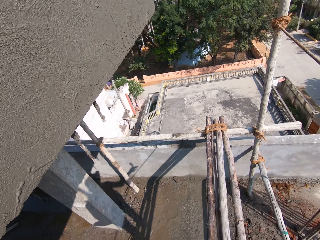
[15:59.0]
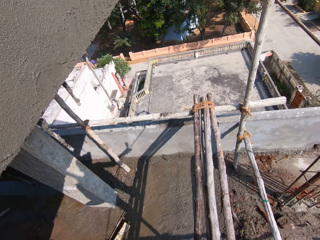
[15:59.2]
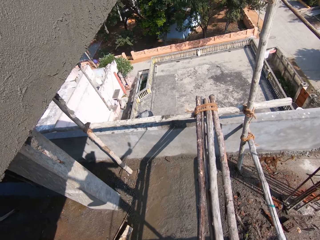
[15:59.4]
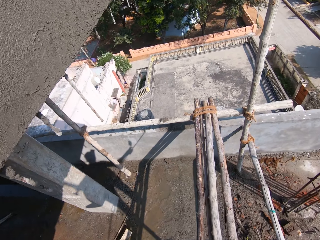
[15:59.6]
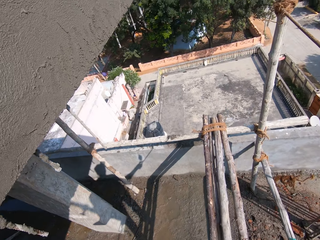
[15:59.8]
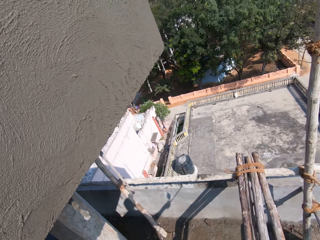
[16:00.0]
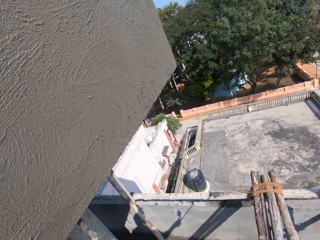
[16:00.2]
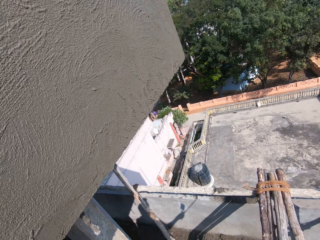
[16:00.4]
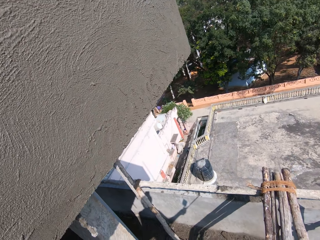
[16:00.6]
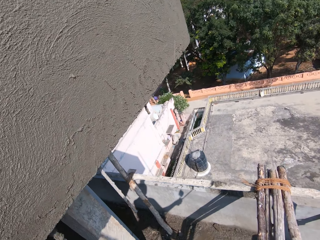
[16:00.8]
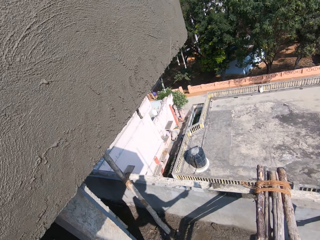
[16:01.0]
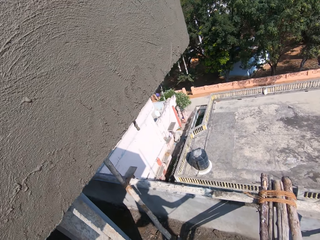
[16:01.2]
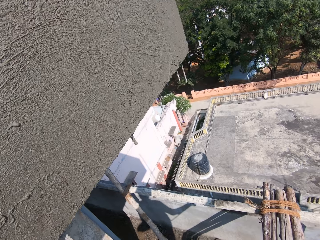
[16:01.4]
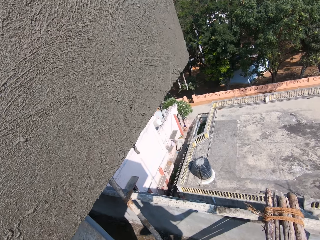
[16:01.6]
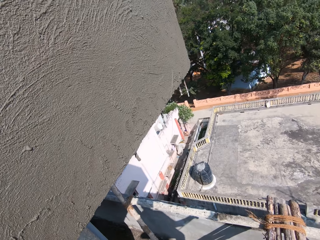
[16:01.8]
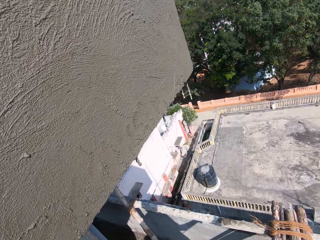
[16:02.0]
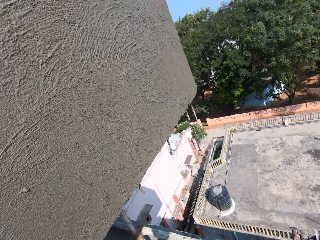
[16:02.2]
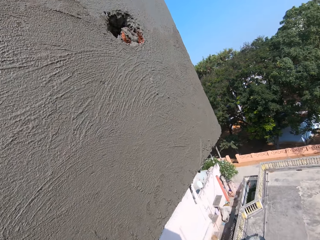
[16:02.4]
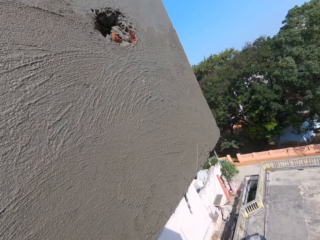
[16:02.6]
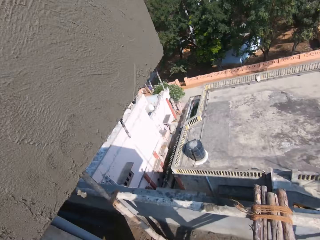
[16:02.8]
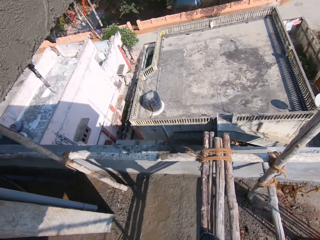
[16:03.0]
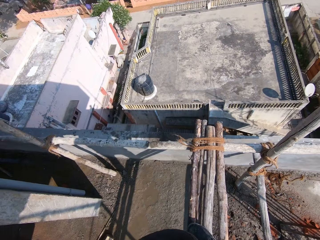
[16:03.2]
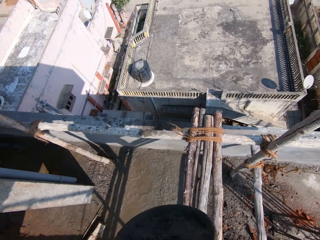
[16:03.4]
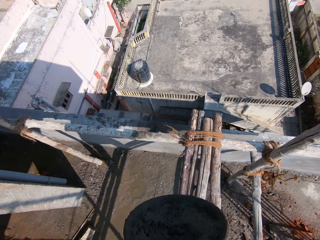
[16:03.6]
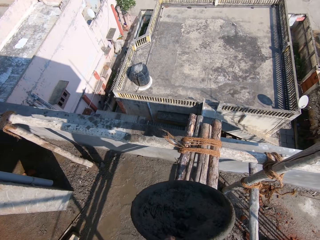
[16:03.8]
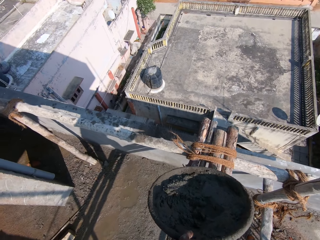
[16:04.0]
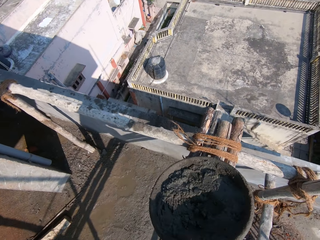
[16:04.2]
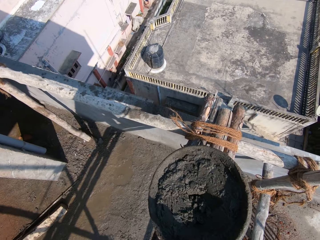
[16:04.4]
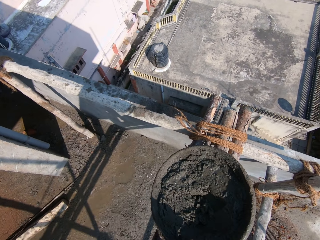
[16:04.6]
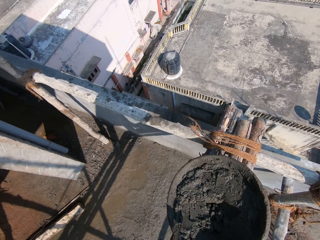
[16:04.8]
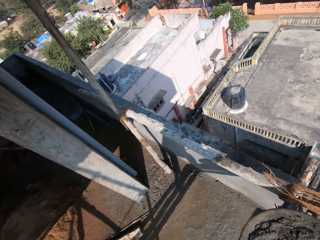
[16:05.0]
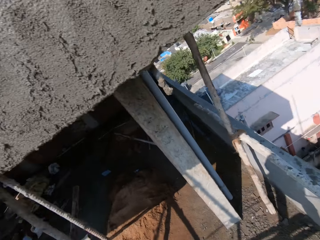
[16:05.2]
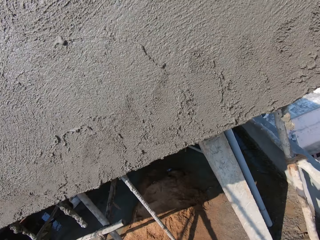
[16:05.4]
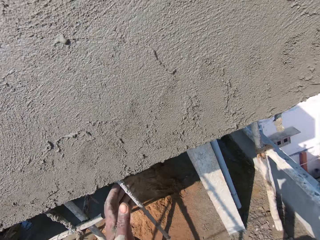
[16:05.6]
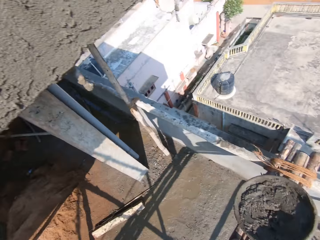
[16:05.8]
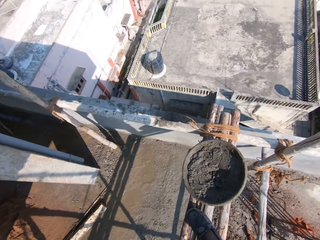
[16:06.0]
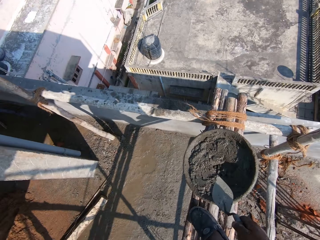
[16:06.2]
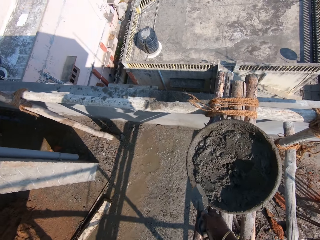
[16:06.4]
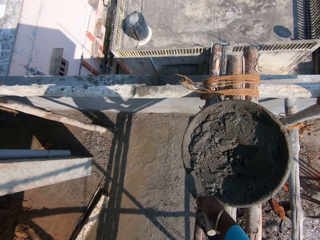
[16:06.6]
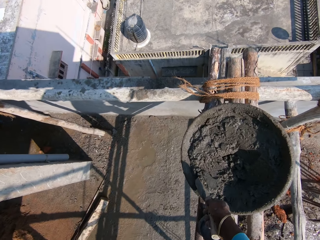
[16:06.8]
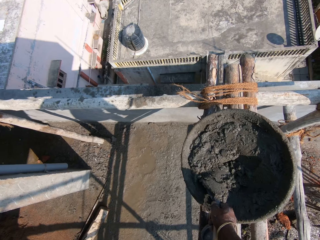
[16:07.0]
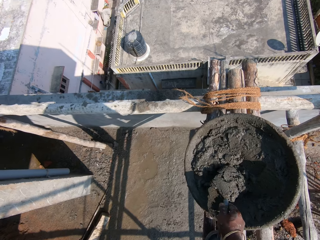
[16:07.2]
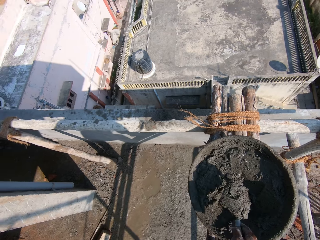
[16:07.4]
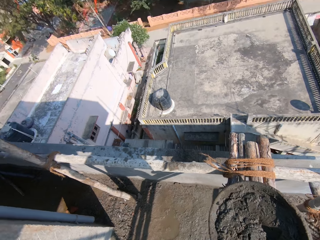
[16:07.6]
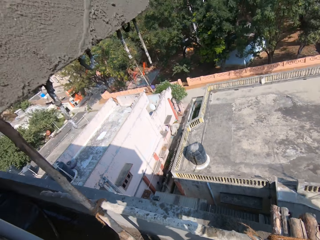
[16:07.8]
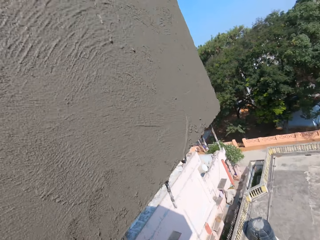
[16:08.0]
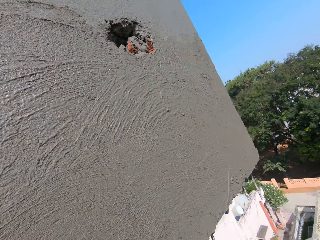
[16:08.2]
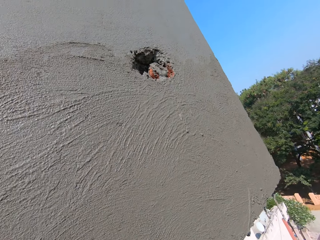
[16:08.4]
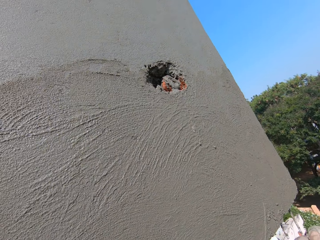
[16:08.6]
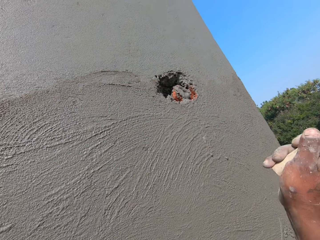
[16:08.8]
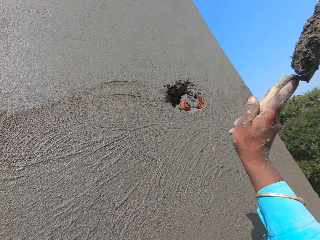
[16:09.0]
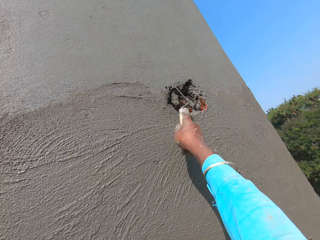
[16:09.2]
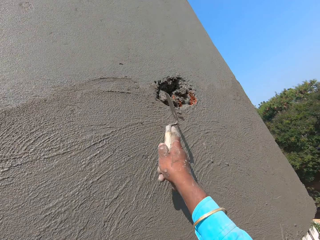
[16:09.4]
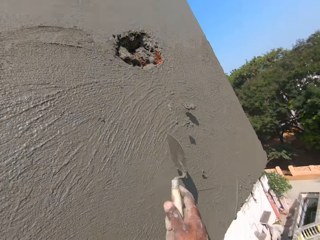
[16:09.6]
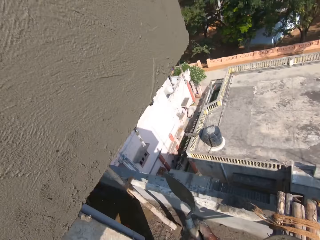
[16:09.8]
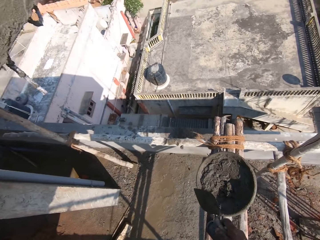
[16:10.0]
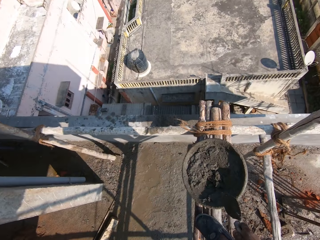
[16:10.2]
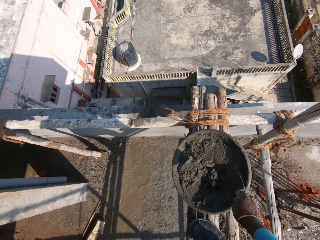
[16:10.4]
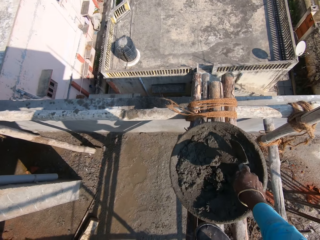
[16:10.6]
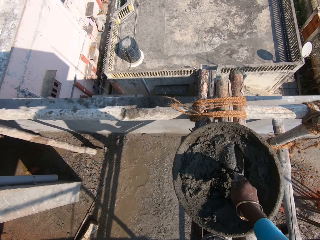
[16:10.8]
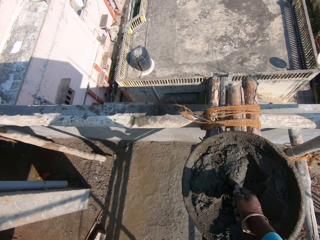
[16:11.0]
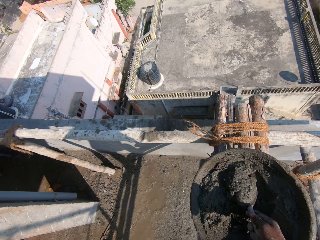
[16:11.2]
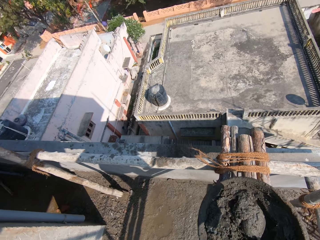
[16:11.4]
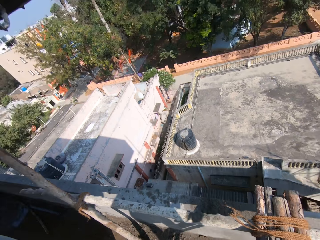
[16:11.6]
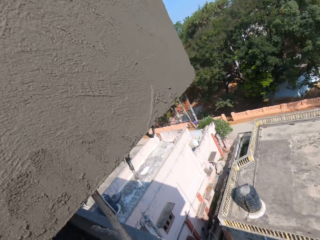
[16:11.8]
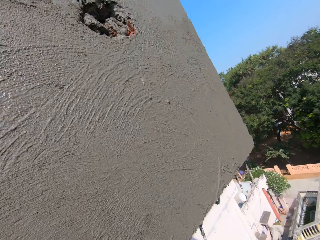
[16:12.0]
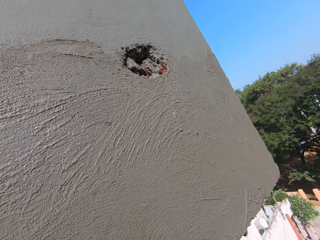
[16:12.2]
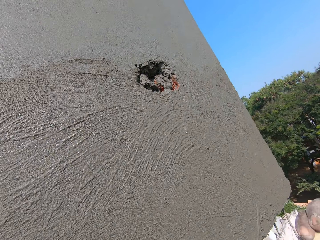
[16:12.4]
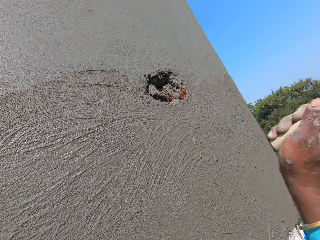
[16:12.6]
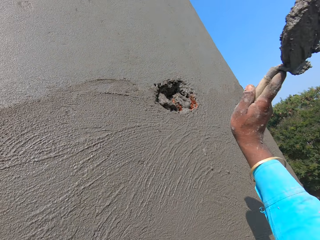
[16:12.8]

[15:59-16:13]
The camera wearer walks on the scaffolding. He places the pan of concrete mix in his left hand on the scaffolding. He drops a basin. He holds a rod on the wall with his left hand. He scoops some concrete mix from the pan on the scaffolding with the trowel in his right hand. He pours the concrete mix from the trowel in his right hand on the wall. He scoops some concrete mix from the pan on the scaffolding with the trowel in his right hand.

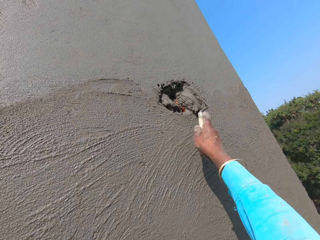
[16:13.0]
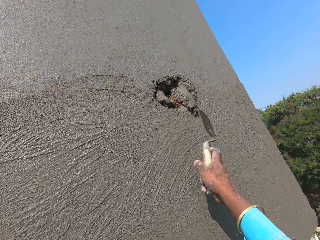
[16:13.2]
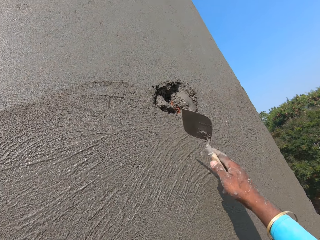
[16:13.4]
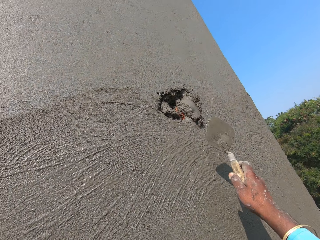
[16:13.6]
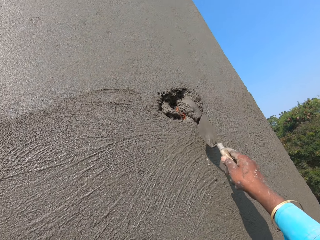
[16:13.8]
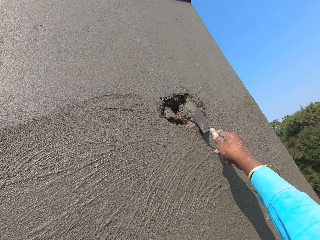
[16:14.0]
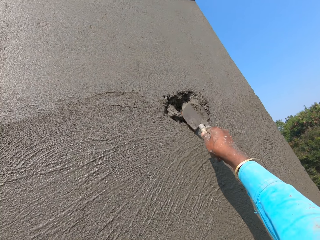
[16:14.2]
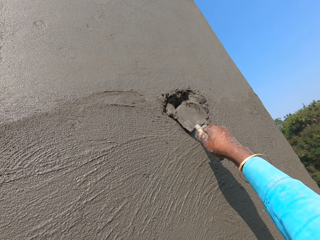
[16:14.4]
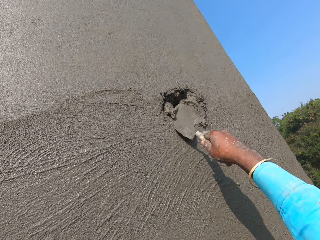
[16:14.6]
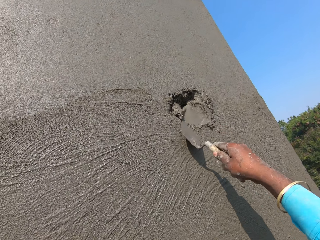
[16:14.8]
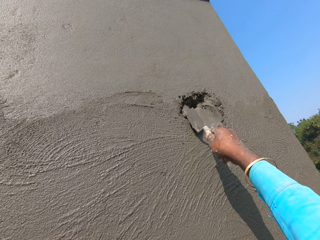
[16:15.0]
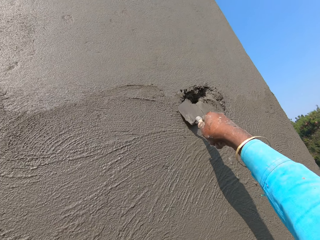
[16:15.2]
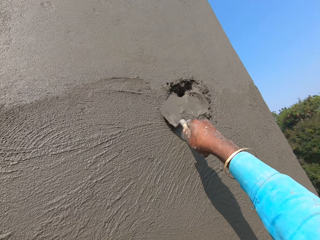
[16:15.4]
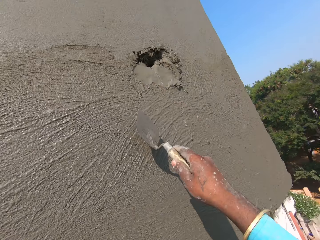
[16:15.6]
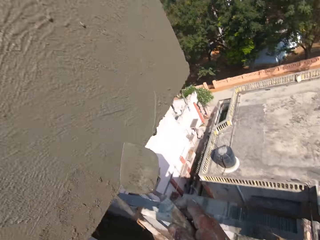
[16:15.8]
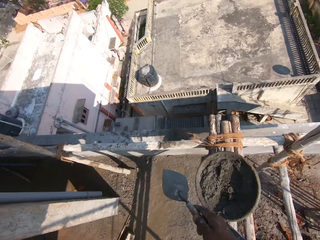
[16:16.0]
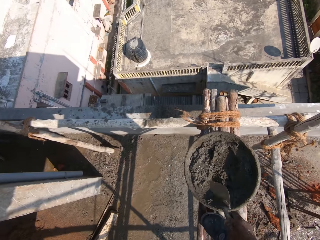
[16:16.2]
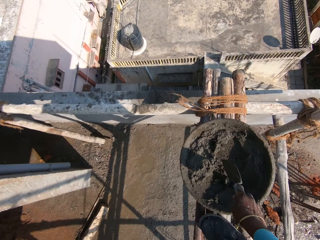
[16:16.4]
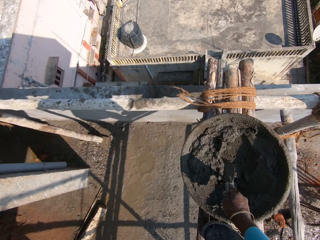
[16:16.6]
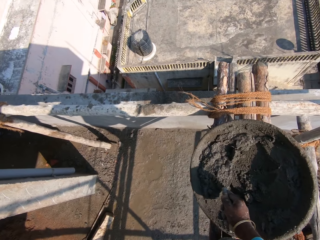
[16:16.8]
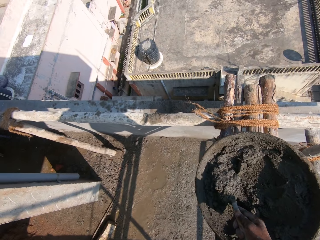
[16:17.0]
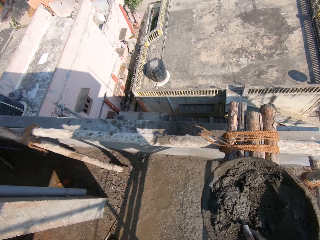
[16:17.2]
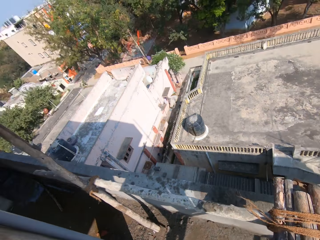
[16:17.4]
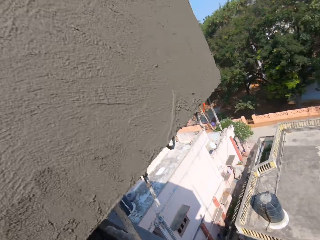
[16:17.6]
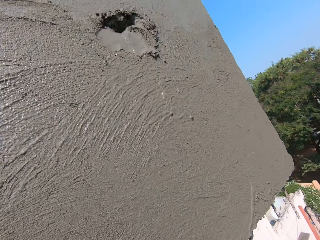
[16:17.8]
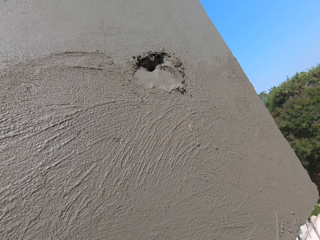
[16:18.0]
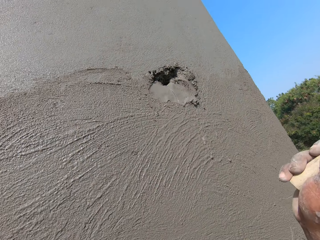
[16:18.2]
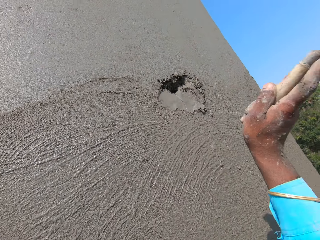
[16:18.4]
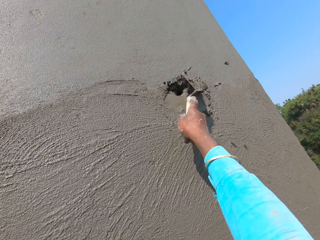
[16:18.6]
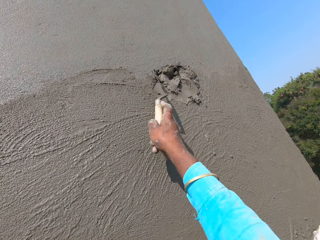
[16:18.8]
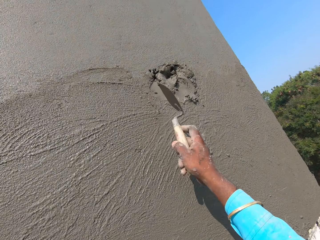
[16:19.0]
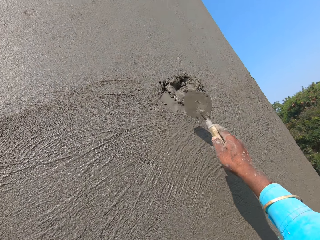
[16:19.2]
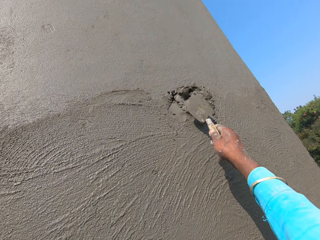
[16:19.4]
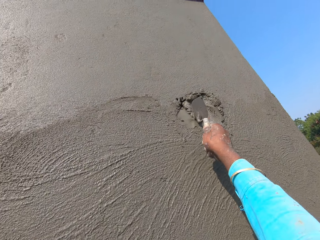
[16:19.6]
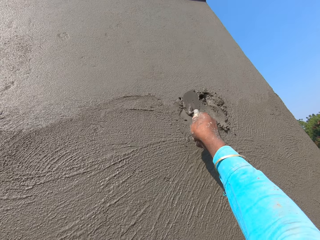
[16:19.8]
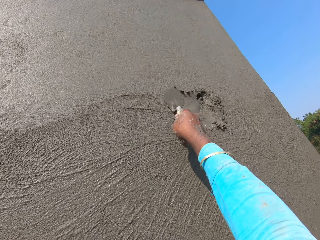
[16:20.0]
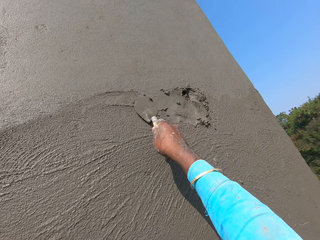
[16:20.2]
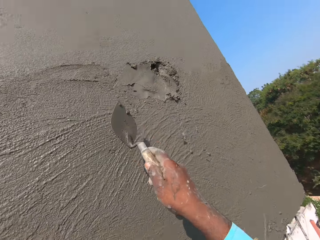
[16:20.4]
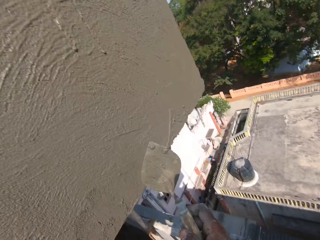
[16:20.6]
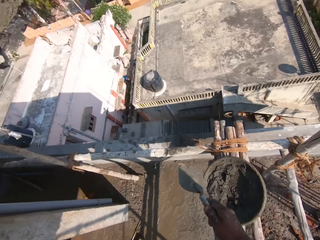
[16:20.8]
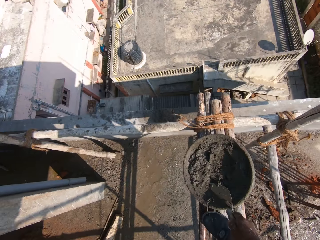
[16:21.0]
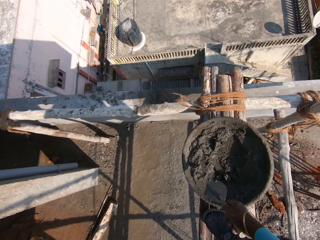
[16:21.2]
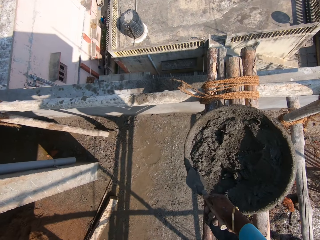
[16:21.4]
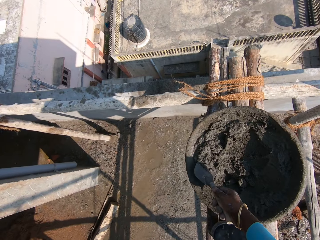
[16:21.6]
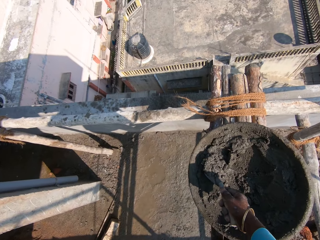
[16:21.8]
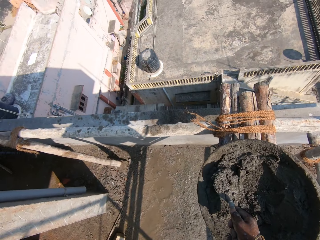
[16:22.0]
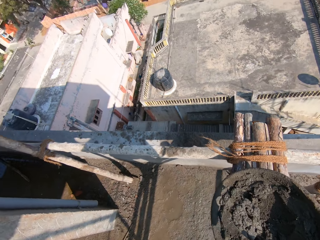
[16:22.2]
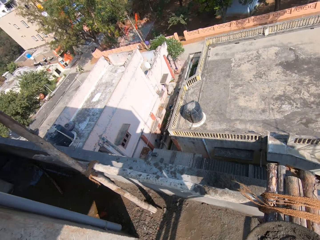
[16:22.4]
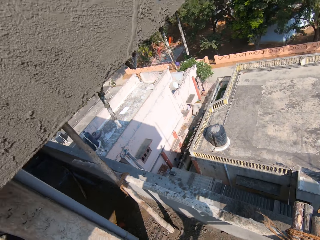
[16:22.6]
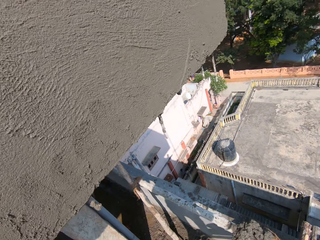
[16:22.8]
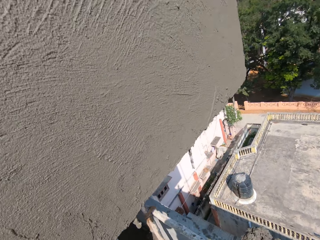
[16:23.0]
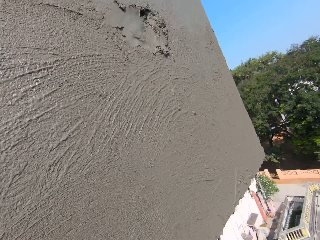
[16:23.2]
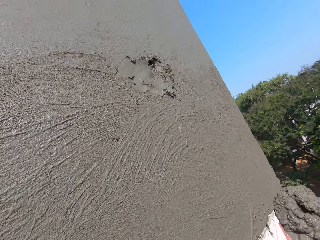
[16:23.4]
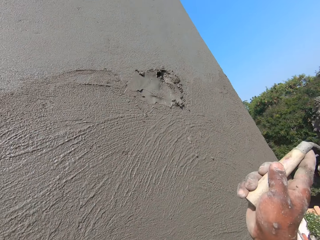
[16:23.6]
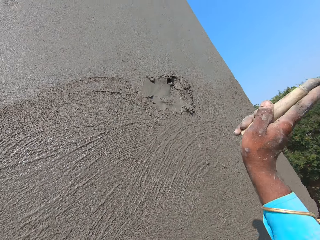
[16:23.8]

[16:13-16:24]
The camera wearer pours the concrete mix from the trowel in his right hand on the wall. He rubs the concrete mix on the wall with the trowel in his right hand. He scoops some concrete mix from the pan on the scaffolding with the trowel in his right hand. He pours the concrete mix from the trowel in his right hand on the wall. He rubs the concrete mix on the wall with the trowel in his right hand. He scoops some concrete mix from the pan on the scaffolding with the trowel in his right hand.
